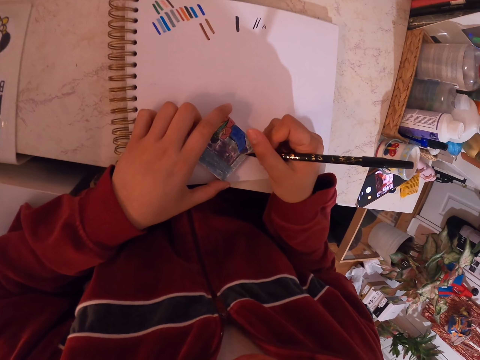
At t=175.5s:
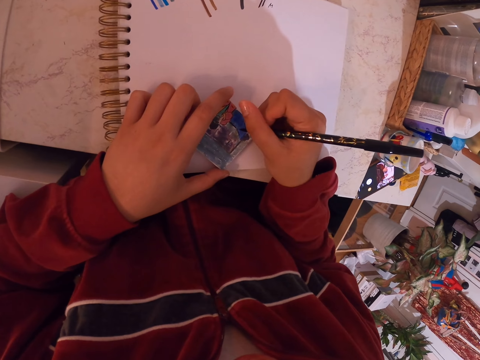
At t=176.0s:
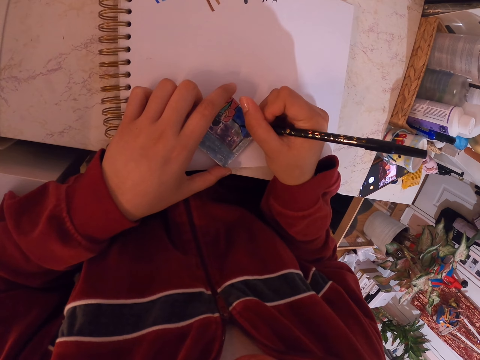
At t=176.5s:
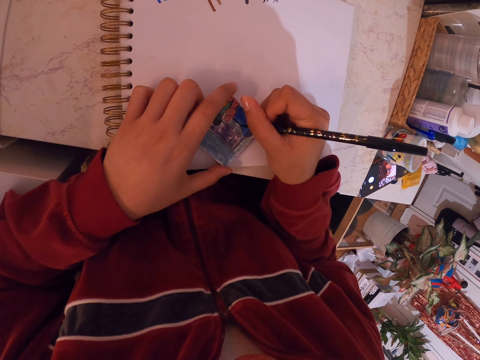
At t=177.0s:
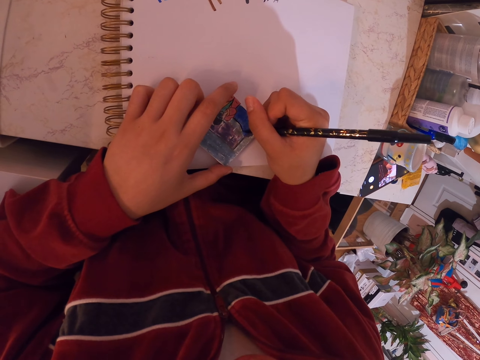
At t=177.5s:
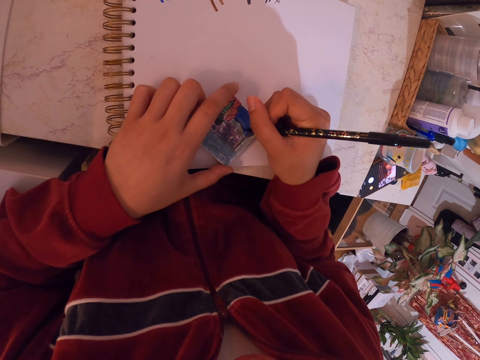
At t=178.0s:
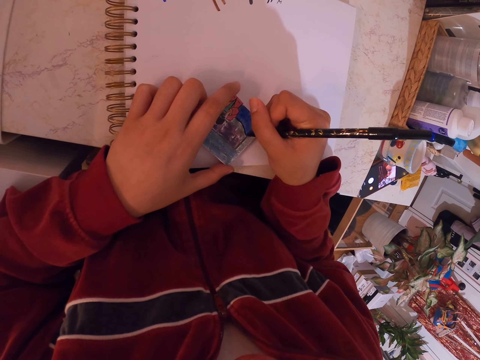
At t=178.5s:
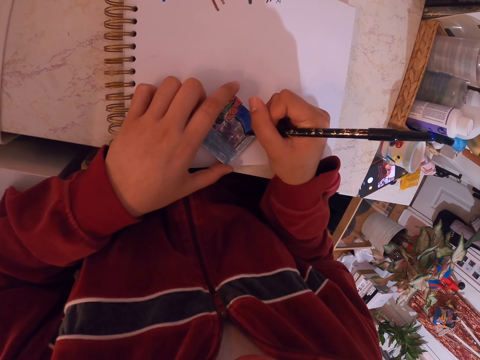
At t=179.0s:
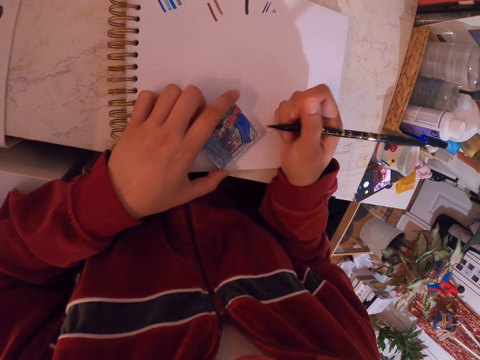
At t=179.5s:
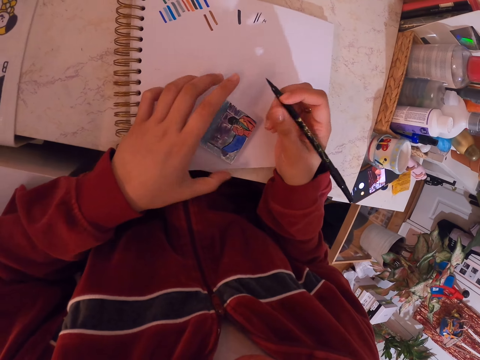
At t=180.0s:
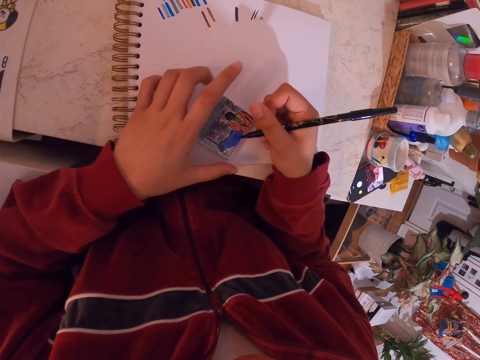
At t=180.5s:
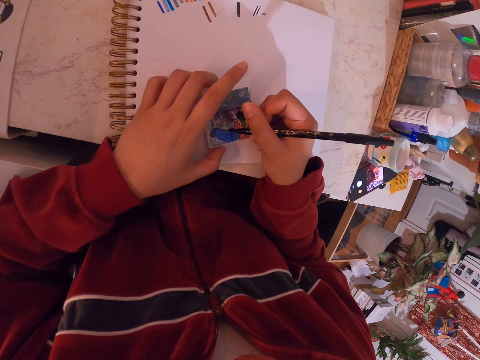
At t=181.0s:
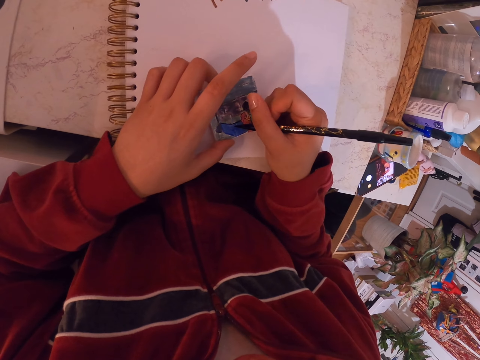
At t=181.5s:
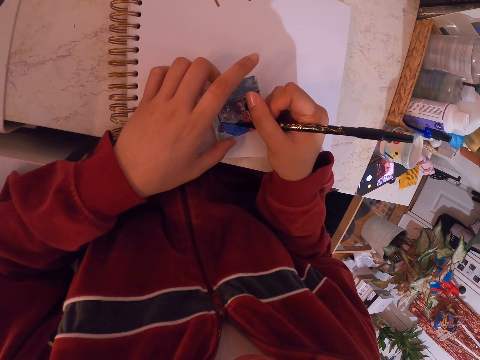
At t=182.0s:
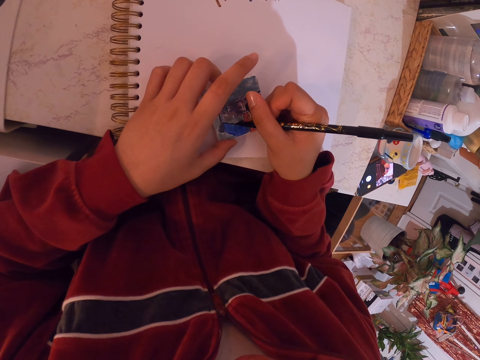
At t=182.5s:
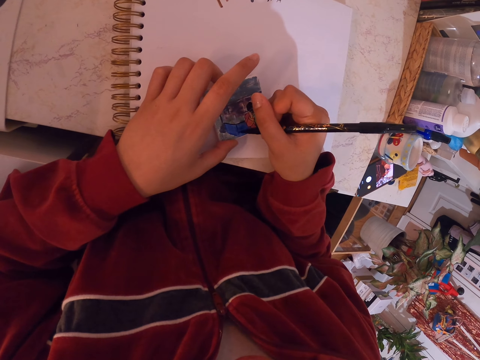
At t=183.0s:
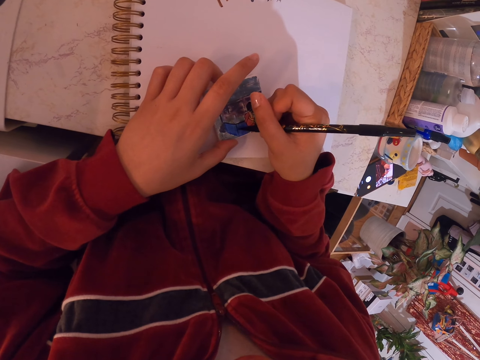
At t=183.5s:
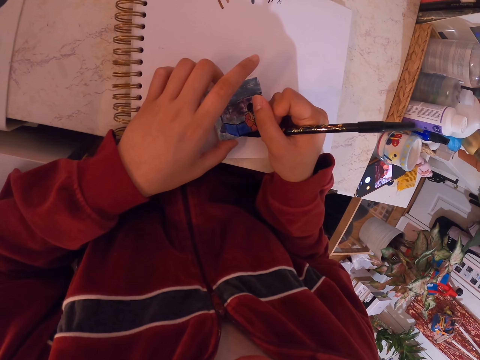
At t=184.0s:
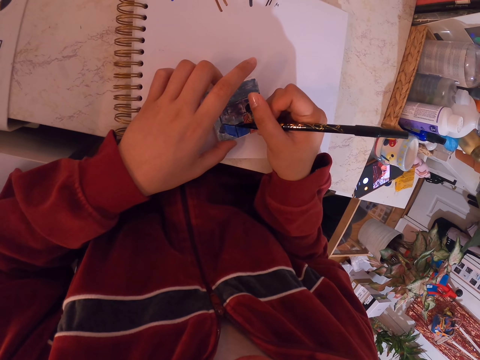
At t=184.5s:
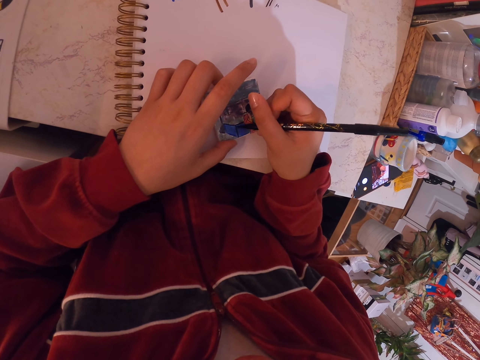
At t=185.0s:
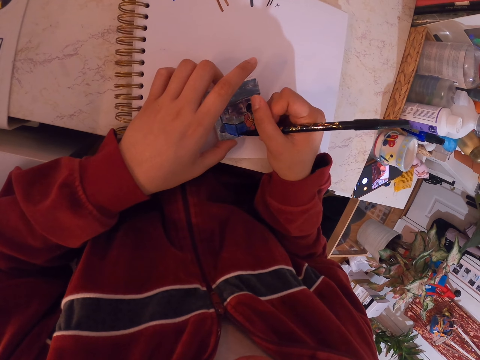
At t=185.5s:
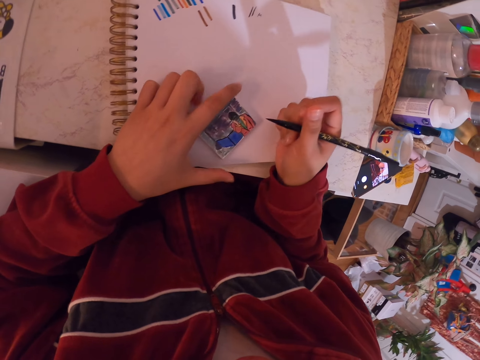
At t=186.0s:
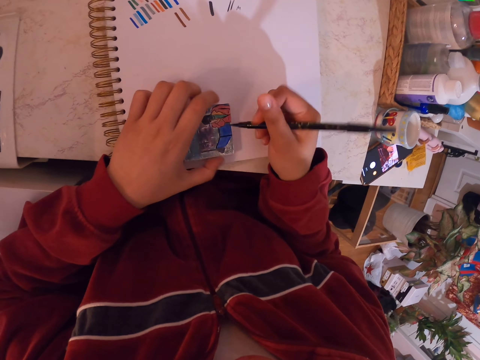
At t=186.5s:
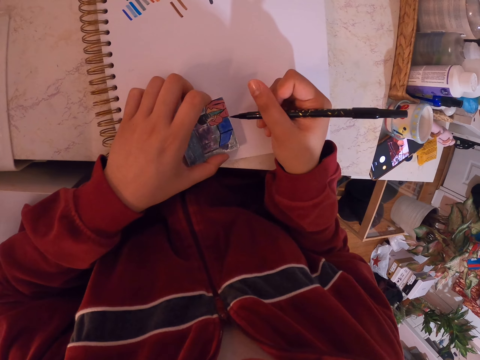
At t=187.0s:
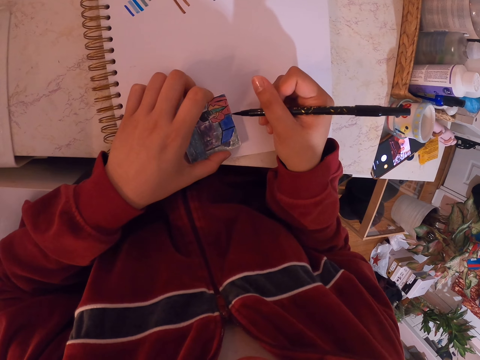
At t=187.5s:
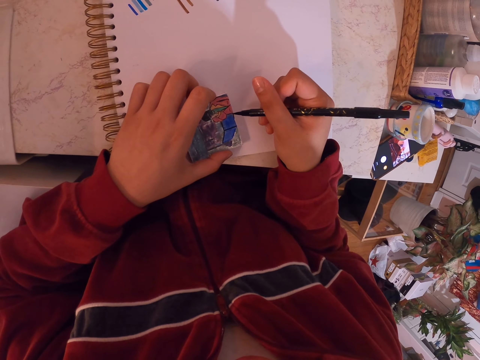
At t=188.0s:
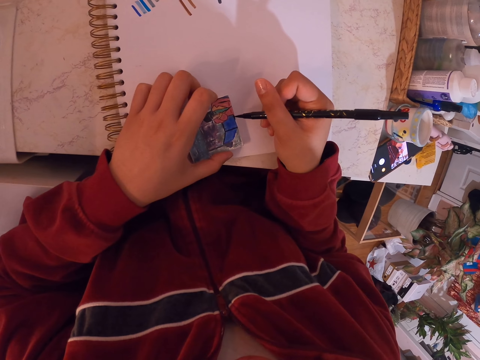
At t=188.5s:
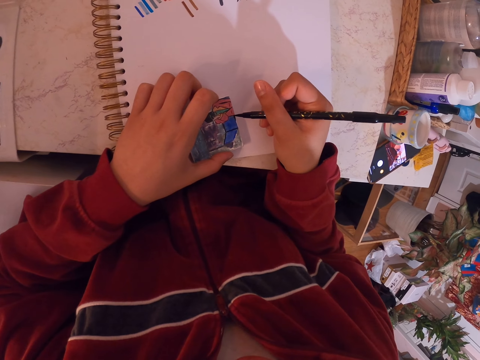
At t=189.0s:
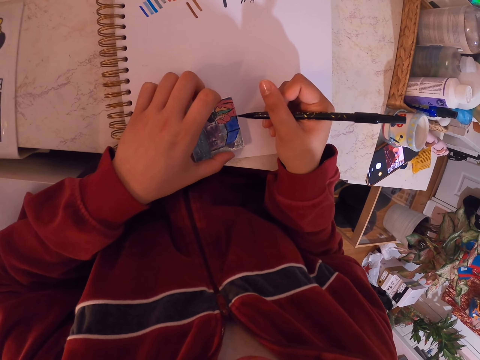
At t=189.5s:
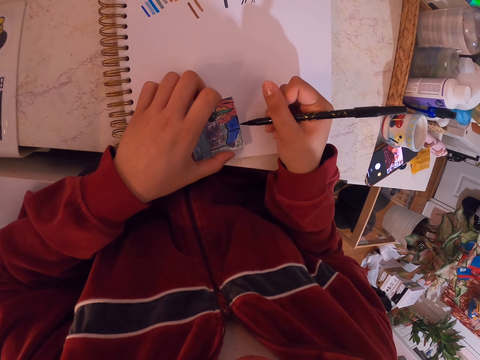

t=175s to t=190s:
The camera wearer draws over the miniature painting. They paint the art with a painting pen. They hold the pen and turn the miniature painting. They paint the art with the painting pen. They draw over the miniature painting. They hold the pen and turn the miniature painting. They draw over the miniature painting.

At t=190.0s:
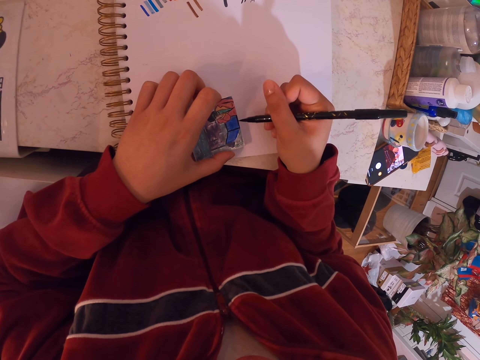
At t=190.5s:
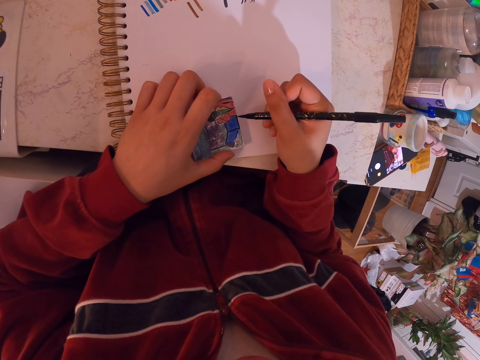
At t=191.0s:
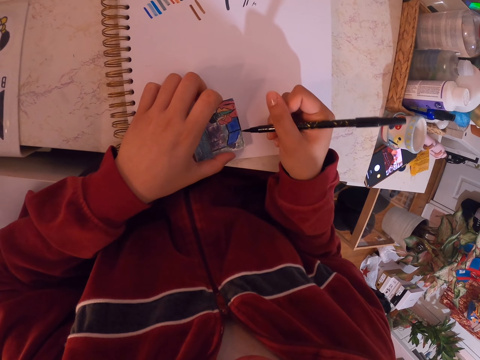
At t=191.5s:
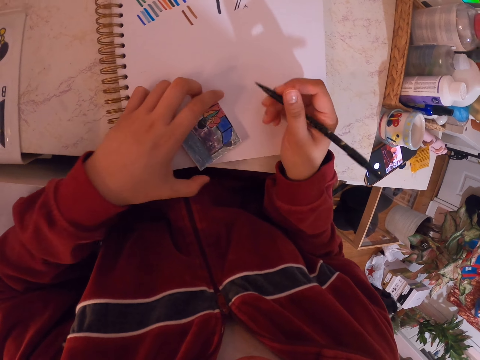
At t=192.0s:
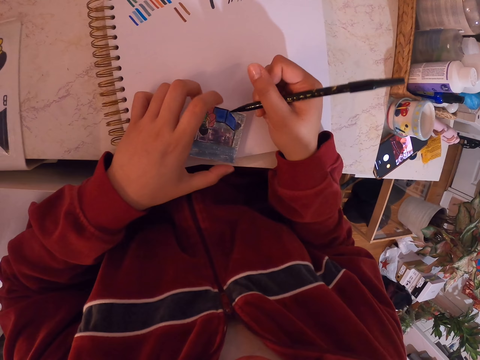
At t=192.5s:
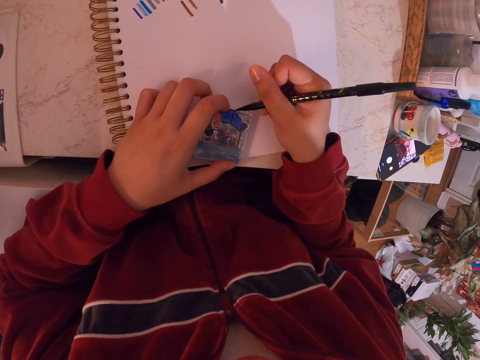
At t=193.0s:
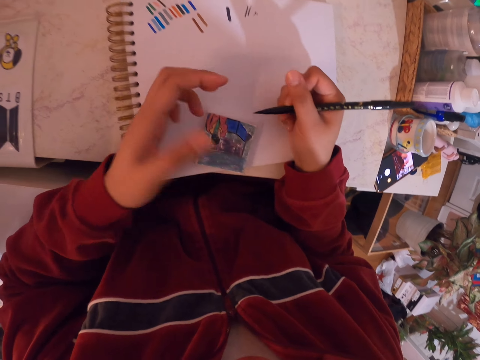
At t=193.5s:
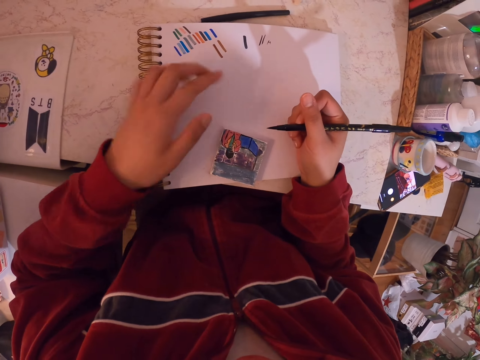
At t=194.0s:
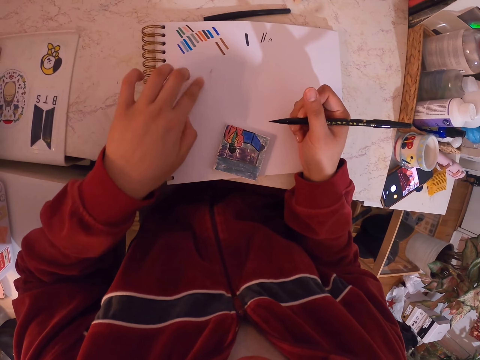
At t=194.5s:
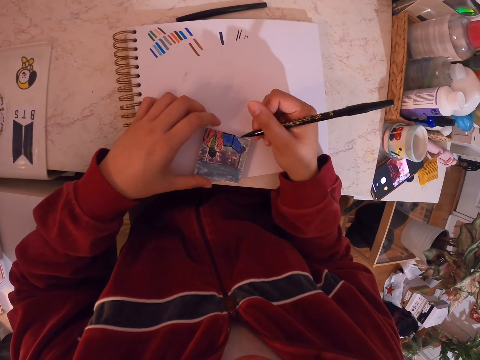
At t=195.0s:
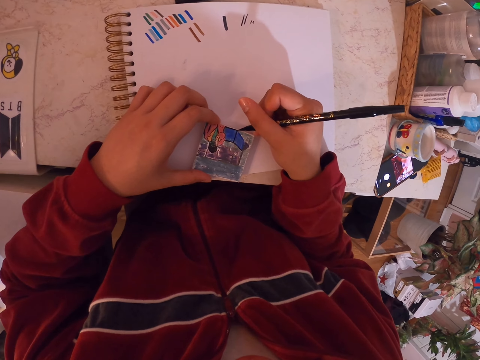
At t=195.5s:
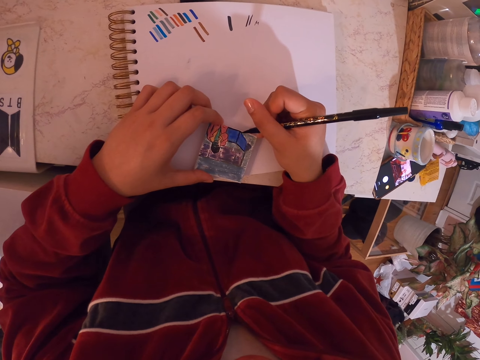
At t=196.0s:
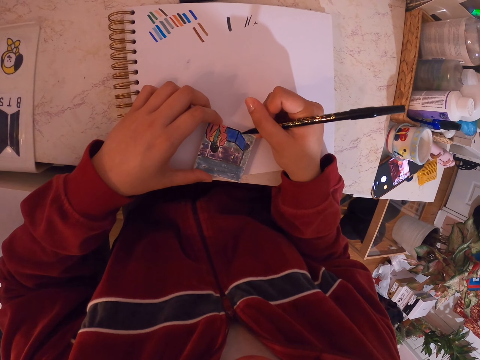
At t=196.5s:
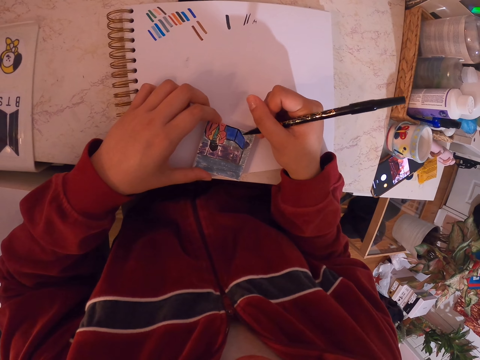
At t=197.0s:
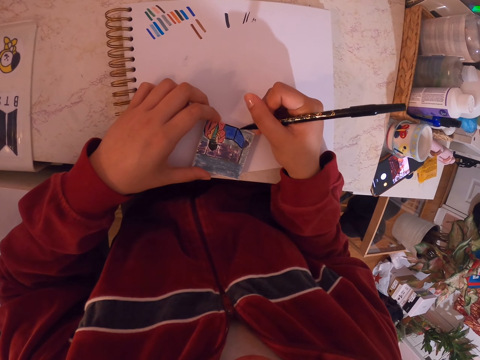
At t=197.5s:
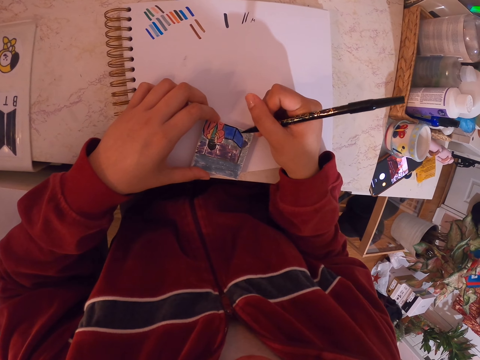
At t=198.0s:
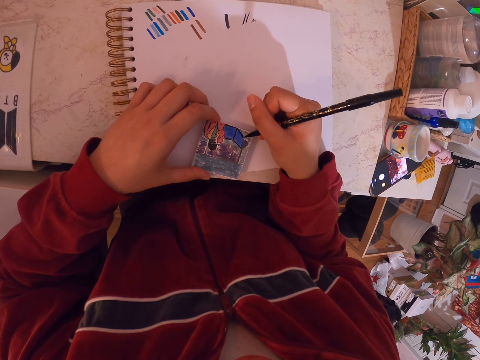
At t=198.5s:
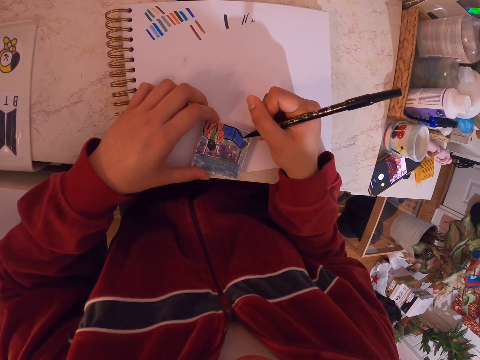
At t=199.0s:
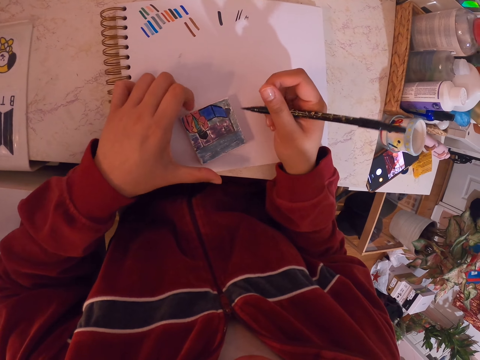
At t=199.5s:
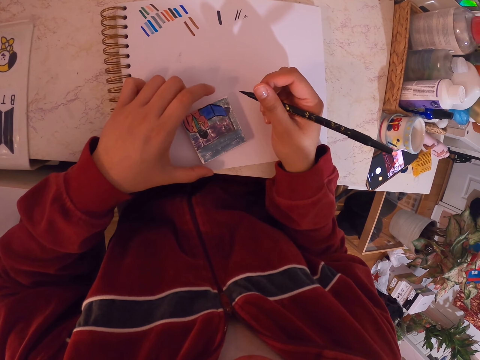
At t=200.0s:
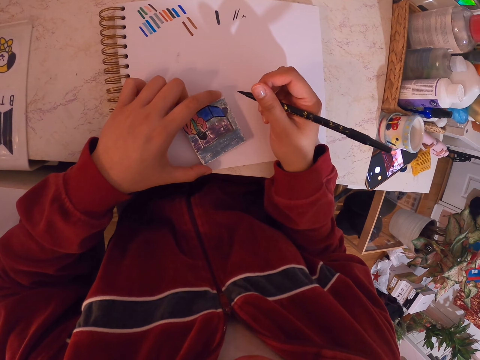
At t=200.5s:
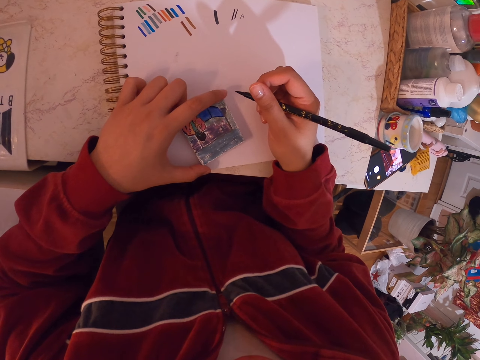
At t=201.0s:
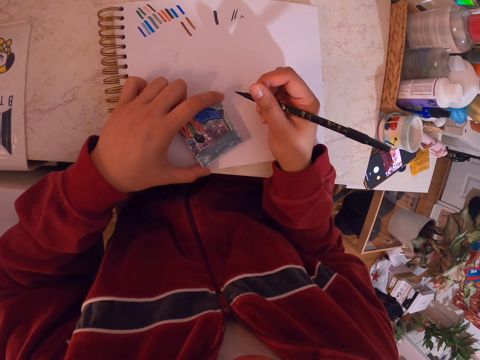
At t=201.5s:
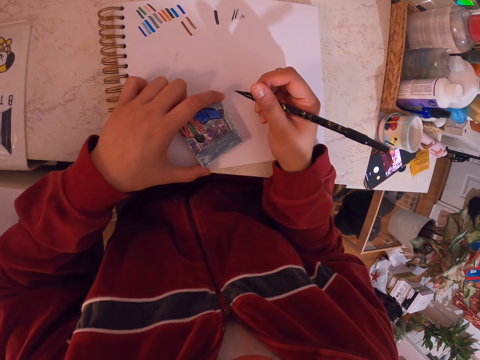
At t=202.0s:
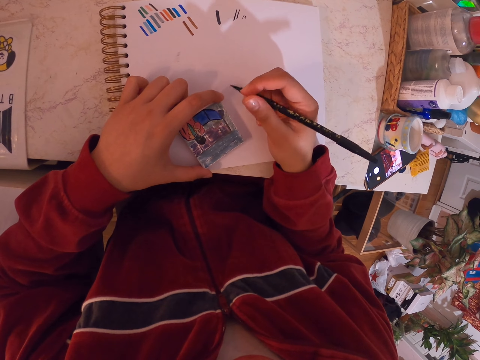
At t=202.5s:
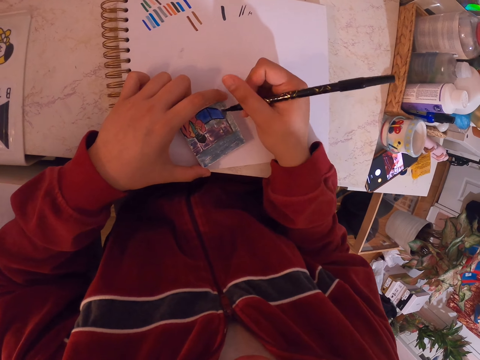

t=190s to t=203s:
The camera wearer holds the pen, turns the miniature painting and pauses. They draw over the miniature painting. They turn the miniature painting. They hold the pen. They look at the art.
